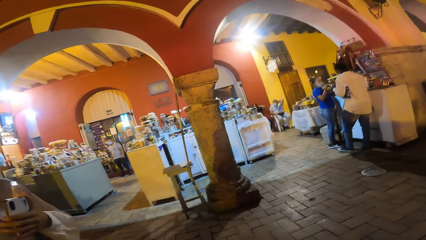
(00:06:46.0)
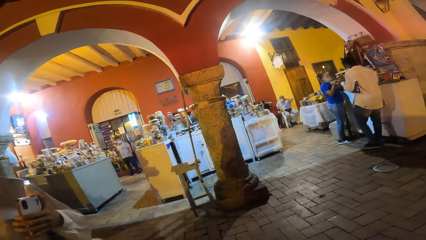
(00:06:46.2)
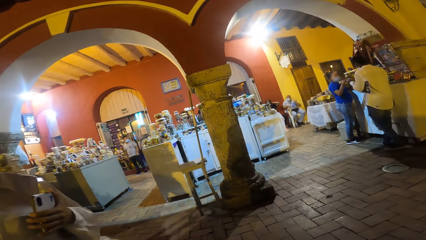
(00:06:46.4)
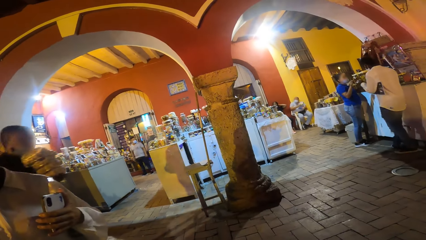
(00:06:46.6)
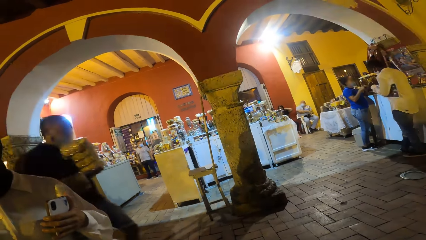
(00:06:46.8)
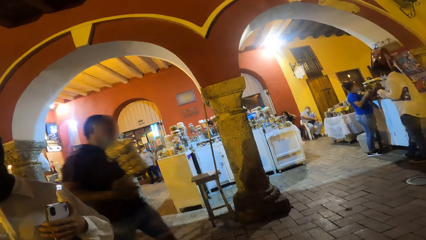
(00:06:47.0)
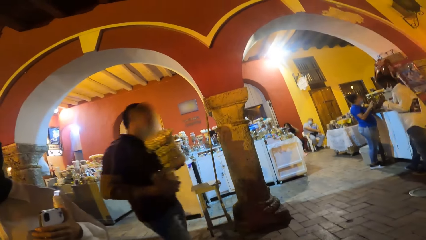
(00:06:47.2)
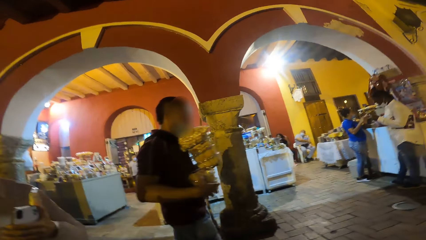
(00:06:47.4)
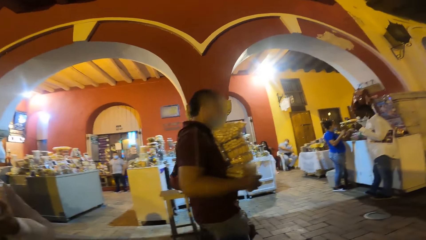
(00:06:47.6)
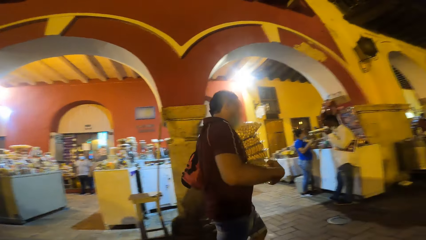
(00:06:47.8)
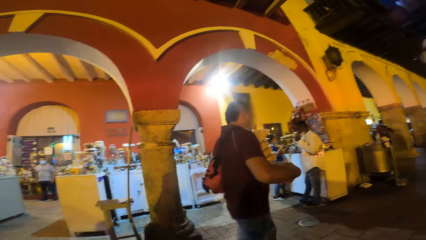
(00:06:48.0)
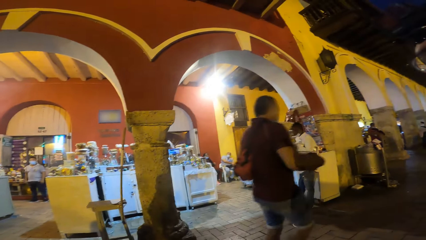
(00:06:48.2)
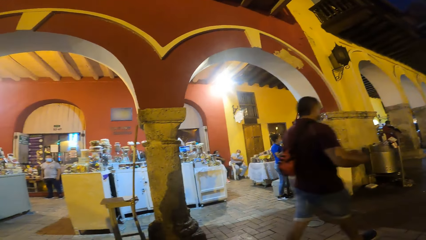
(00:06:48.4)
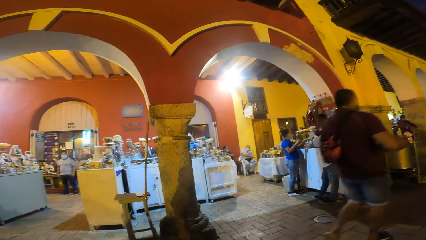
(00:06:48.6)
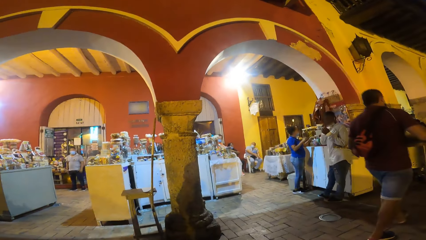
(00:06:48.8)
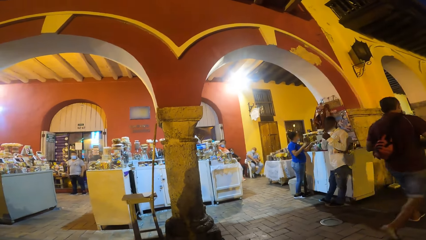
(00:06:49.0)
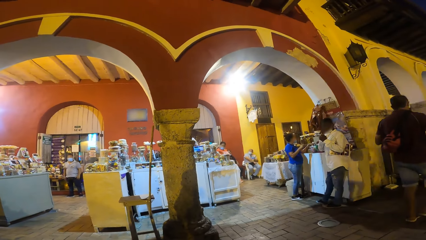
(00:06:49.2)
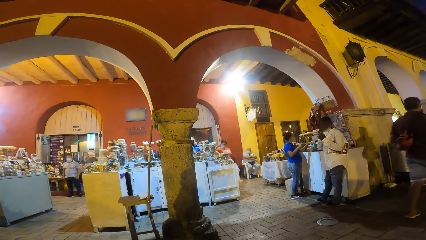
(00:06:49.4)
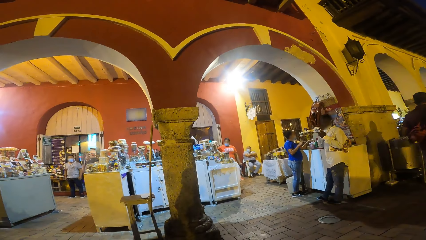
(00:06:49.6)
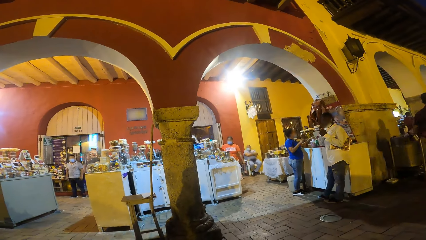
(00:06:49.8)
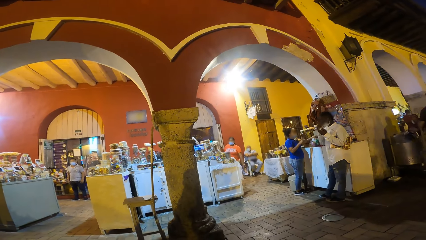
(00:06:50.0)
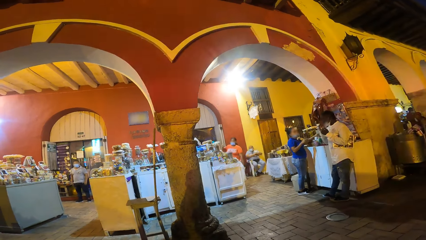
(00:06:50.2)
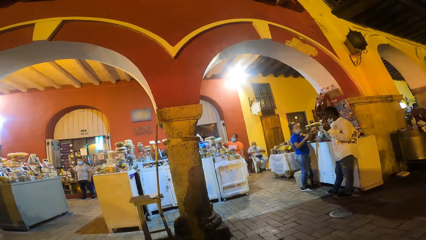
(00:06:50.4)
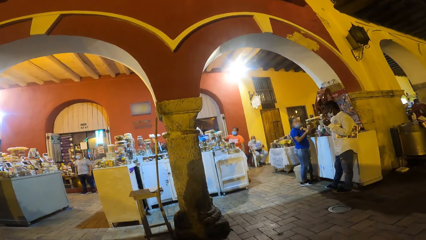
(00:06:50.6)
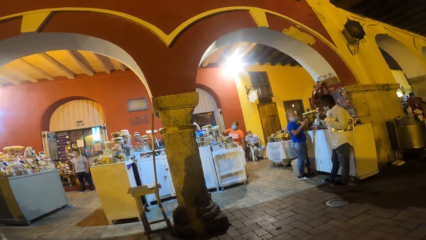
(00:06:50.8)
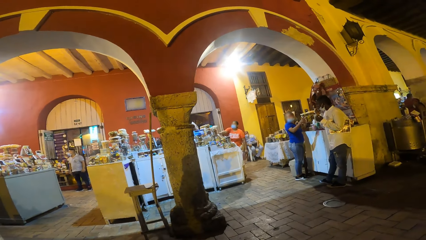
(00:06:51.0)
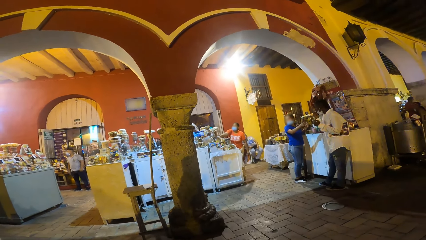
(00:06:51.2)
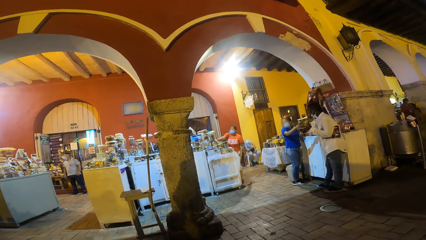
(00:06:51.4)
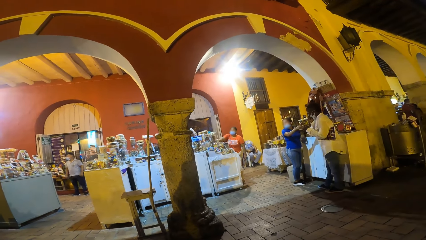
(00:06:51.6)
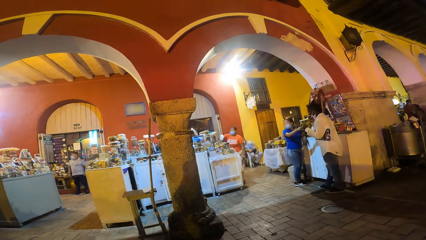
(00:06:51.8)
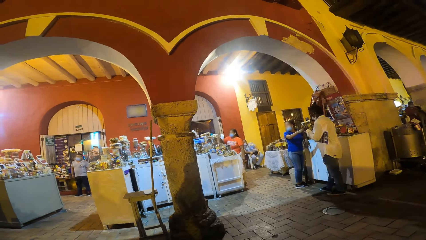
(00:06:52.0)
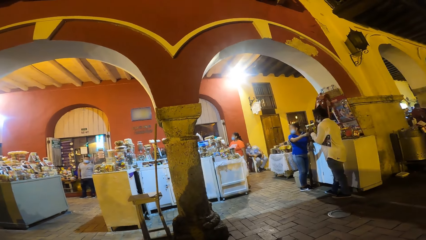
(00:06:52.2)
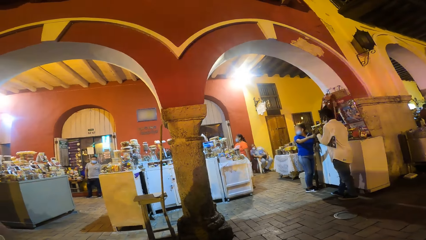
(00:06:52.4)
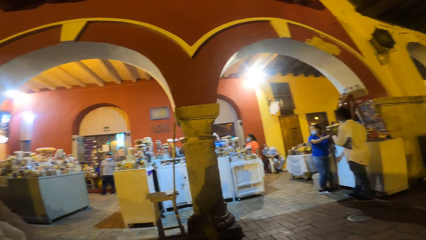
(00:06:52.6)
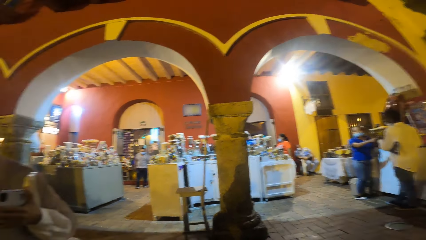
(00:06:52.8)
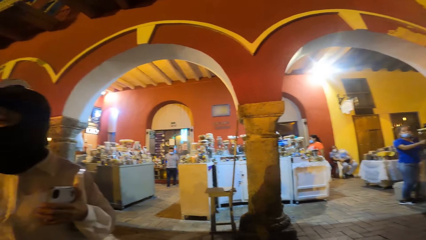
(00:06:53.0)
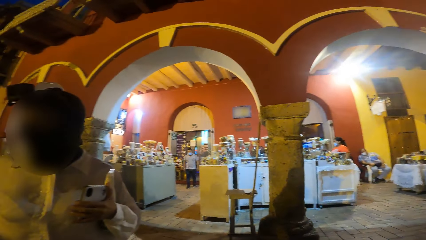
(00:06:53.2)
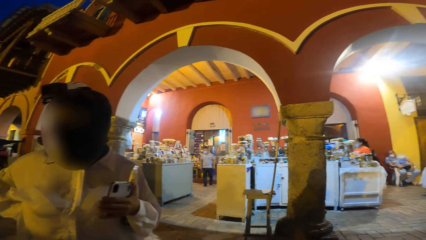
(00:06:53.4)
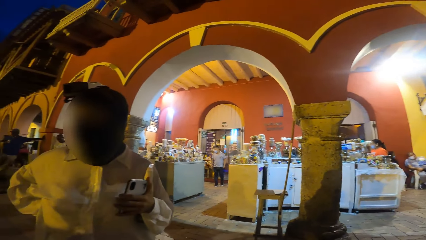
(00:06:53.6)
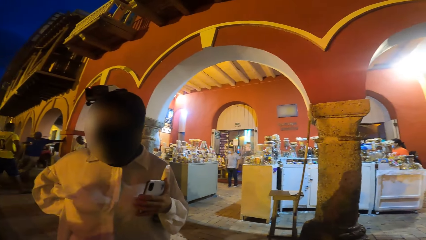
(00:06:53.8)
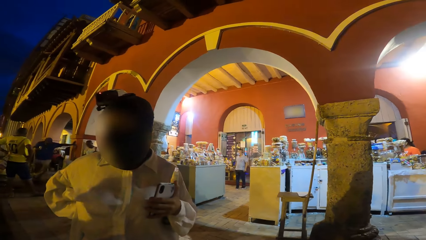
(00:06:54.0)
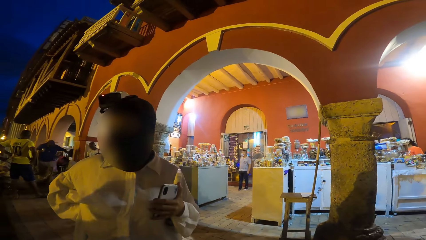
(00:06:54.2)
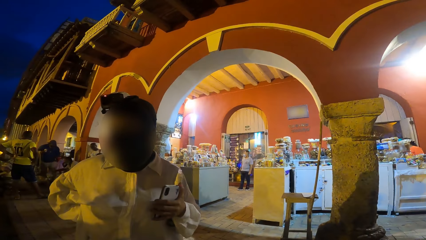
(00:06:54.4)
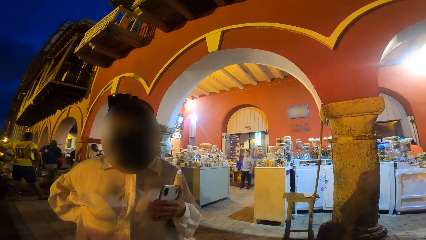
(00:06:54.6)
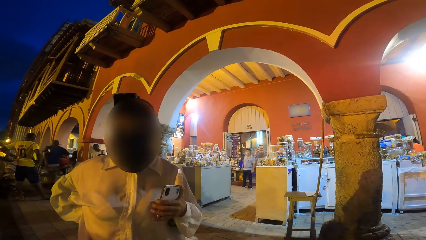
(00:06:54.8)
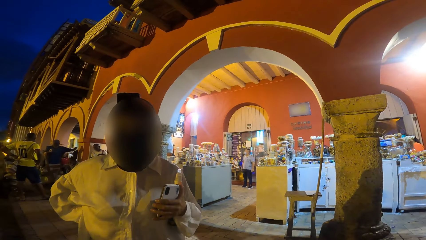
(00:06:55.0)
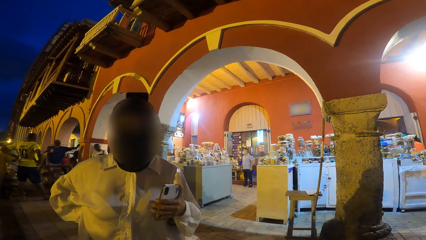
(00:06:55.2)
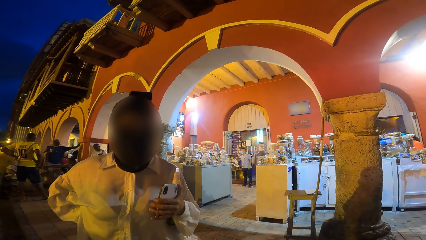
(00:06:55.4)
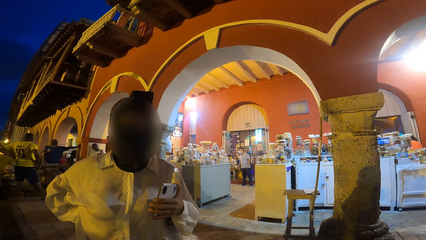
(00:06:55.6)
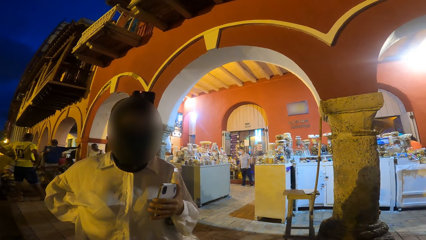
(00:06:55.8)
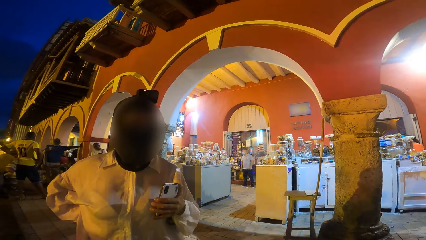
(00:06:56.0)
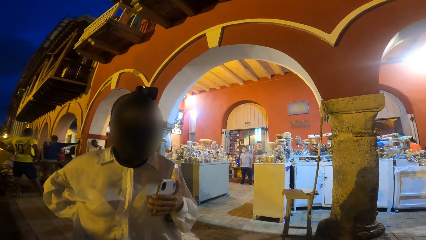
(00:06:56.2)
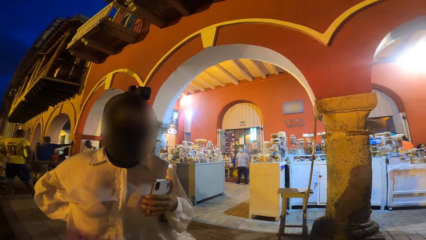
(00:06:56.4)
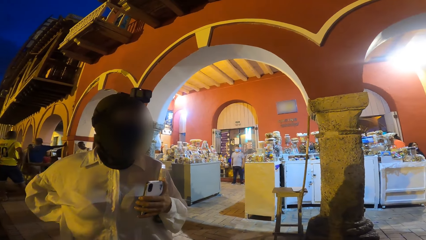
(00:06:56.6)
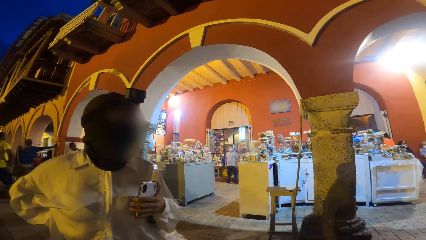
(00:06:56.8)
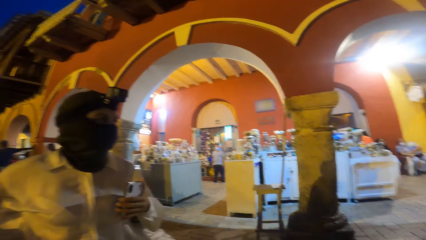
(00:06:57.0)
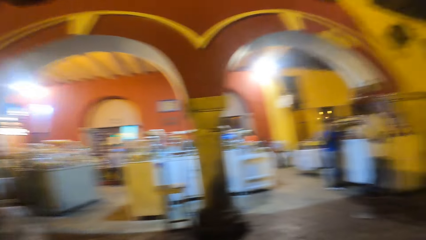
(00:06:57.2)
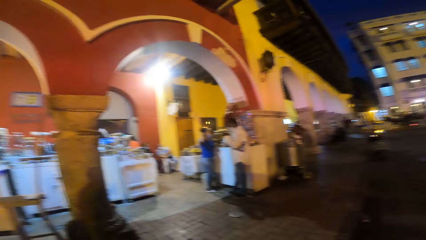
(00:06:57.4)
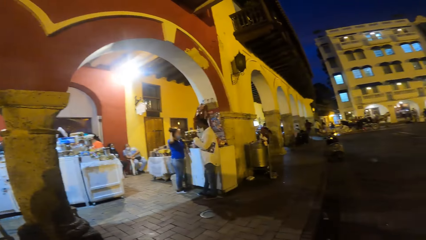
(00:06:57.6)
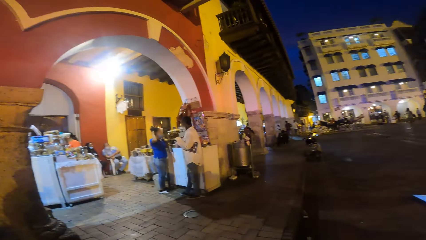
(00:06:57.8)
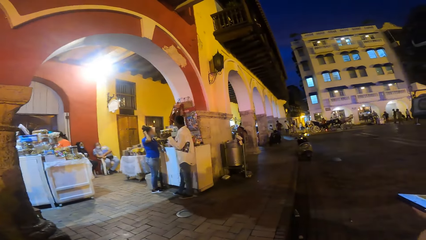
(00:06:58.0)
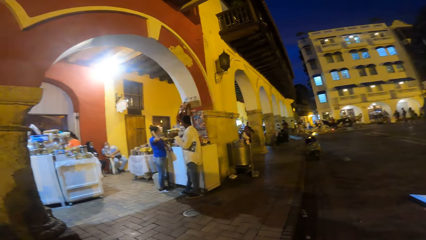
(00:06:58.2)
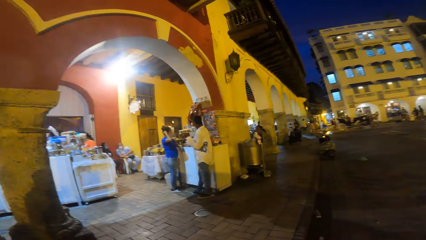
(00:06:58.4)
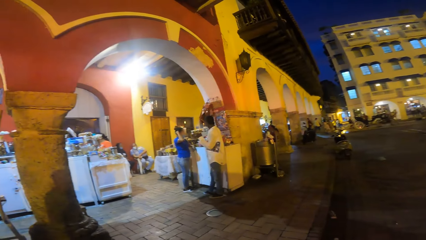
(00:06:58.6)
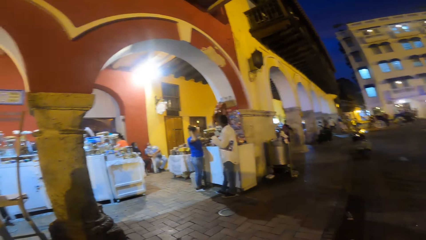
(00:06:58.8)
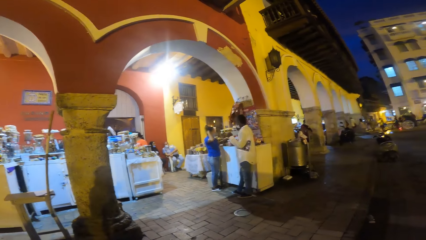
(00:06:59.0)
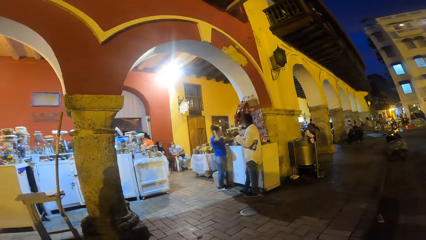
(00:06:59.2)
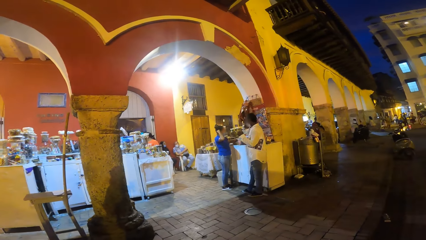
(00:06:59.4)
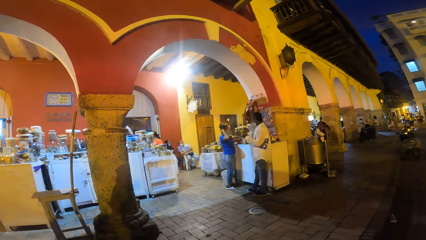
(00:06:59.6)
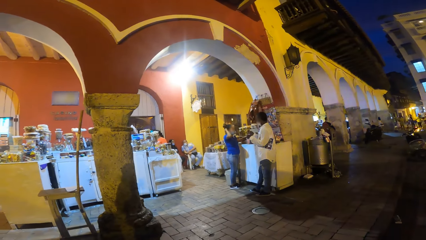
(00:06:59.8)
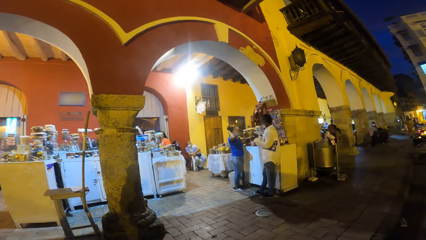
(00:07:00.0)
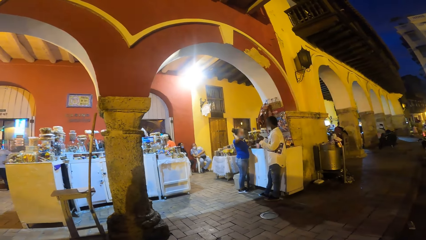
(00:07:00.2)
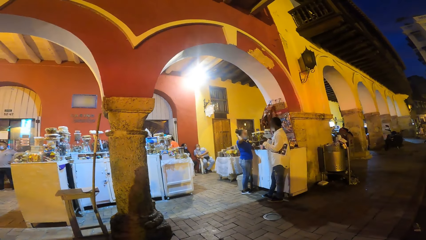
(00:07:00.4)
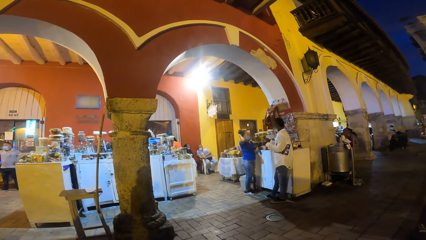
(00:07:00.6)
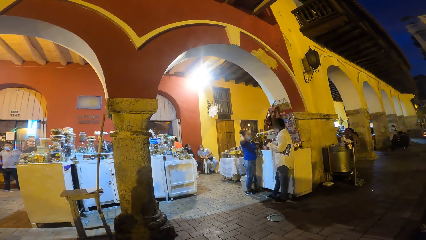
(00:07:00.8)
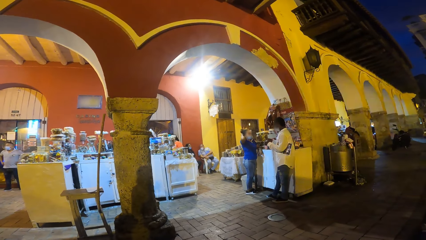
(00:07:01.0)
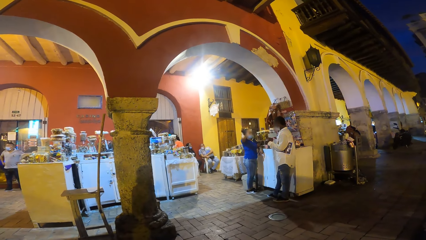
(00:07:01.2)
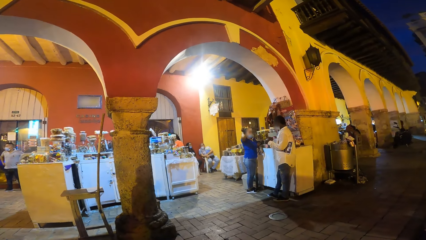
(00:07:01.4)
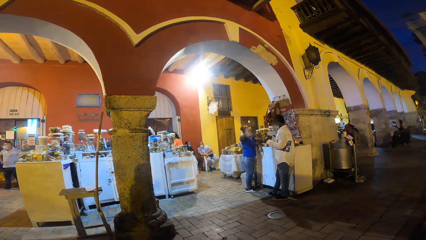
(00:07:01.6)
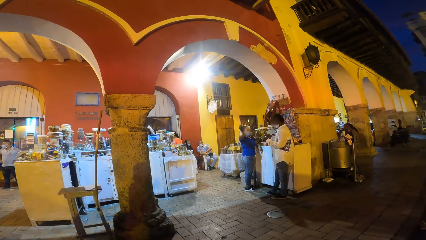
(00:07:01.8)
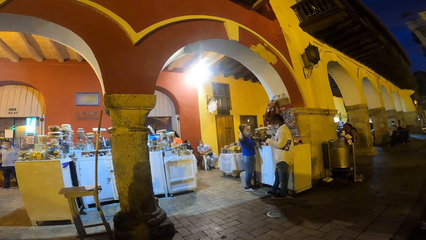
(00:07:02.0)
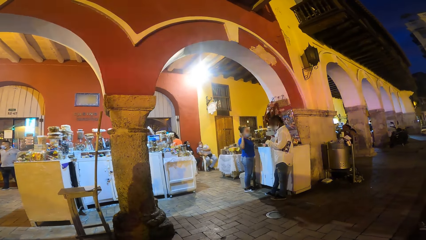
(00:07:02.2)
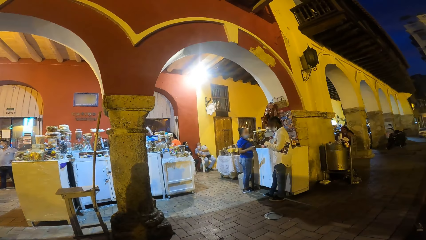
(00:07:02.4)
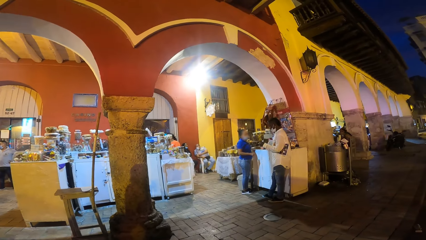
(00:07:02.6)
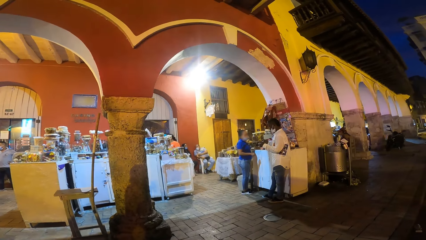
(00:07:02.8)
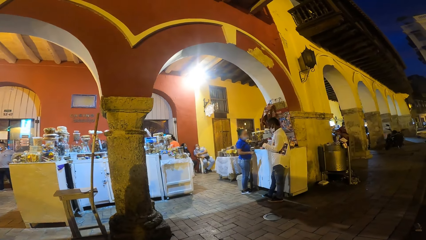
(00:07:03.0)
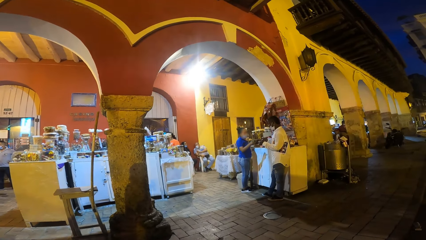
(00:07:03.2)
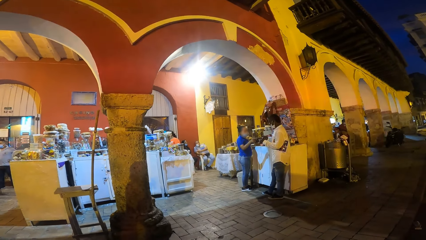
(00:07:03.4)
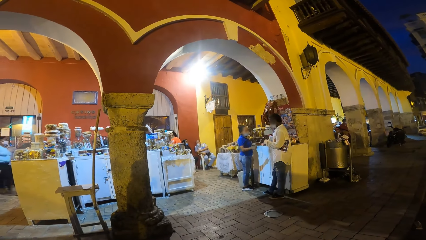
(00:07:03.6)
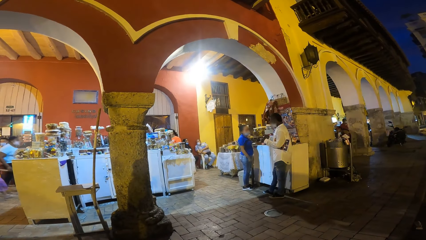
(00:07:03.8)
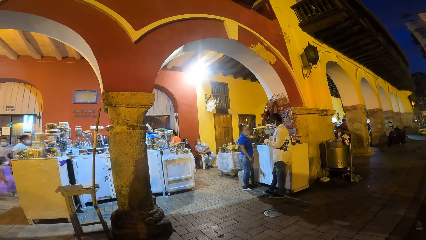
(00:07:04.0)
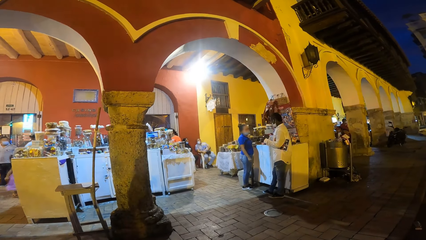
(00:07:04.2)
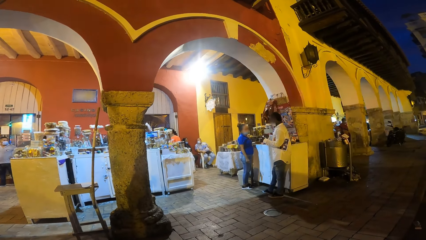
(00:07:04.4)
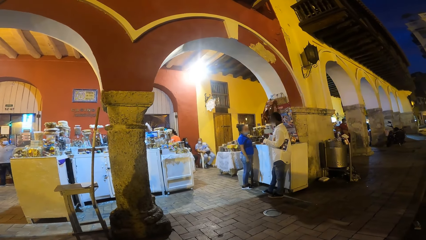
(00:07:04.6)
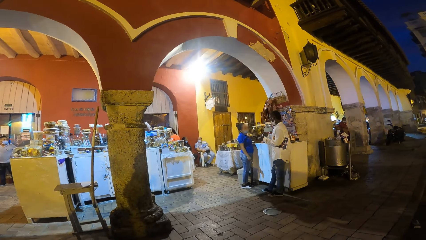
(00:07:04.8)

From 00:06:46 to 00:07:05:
The camera wearer talks to a woman. They look around.
